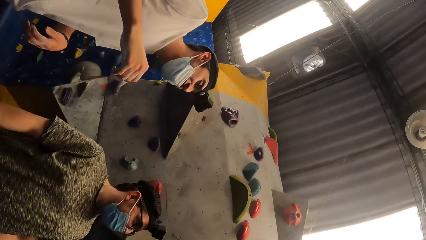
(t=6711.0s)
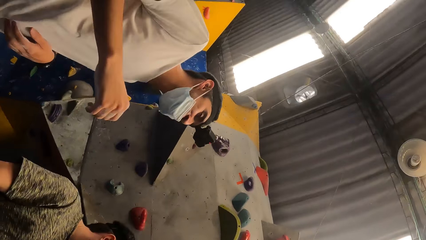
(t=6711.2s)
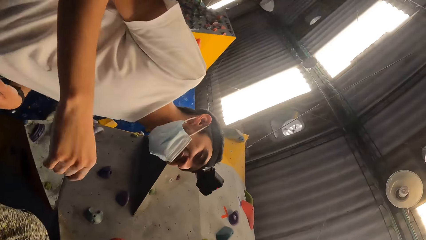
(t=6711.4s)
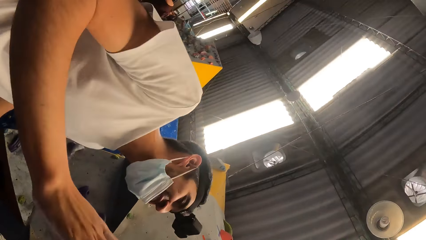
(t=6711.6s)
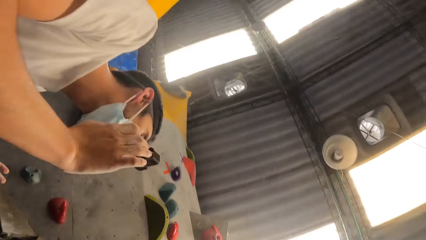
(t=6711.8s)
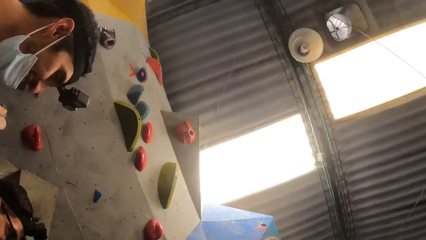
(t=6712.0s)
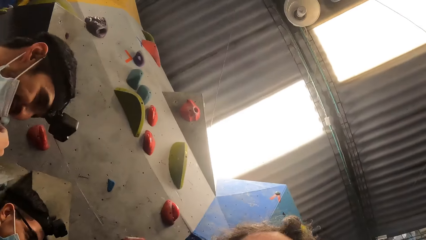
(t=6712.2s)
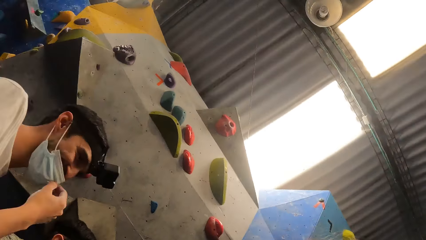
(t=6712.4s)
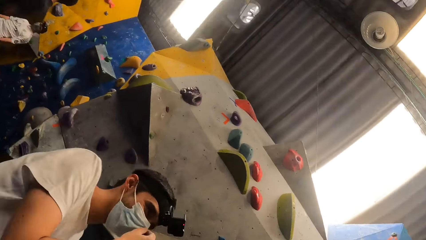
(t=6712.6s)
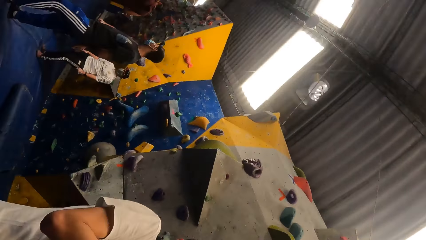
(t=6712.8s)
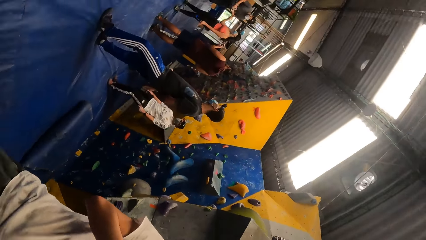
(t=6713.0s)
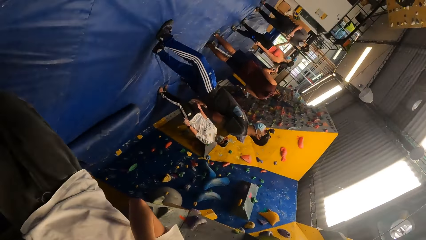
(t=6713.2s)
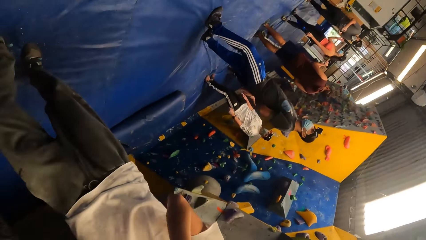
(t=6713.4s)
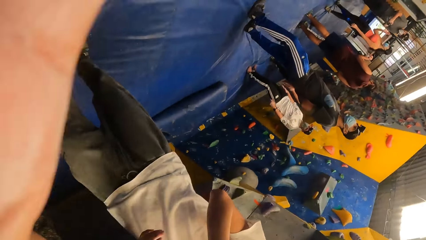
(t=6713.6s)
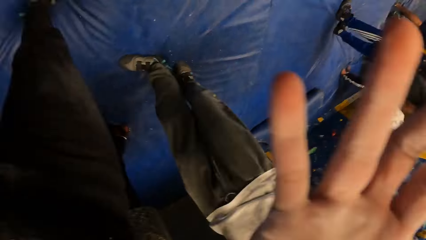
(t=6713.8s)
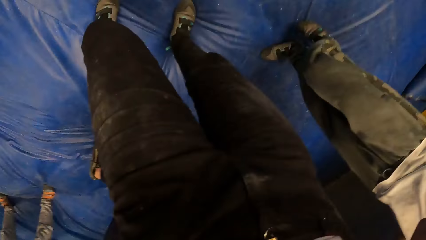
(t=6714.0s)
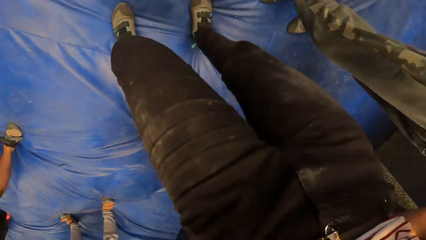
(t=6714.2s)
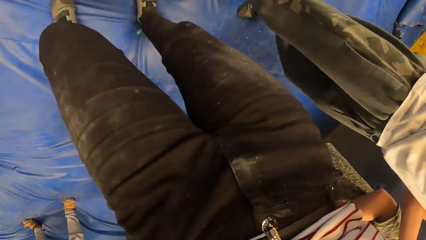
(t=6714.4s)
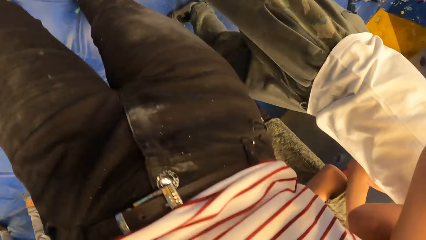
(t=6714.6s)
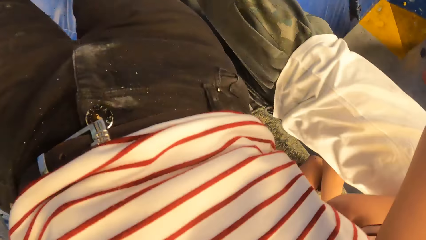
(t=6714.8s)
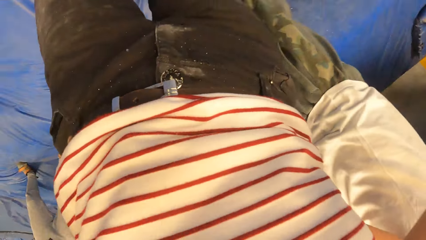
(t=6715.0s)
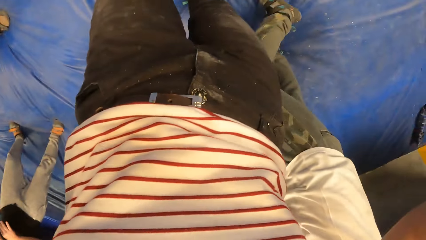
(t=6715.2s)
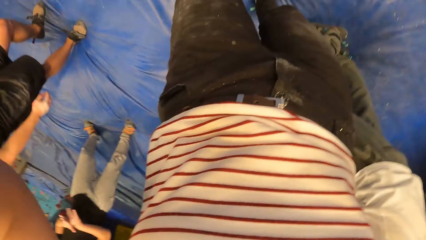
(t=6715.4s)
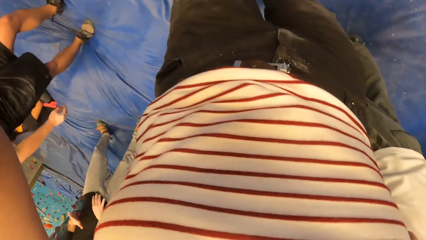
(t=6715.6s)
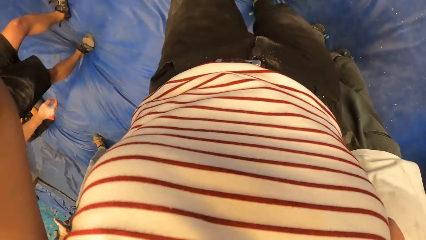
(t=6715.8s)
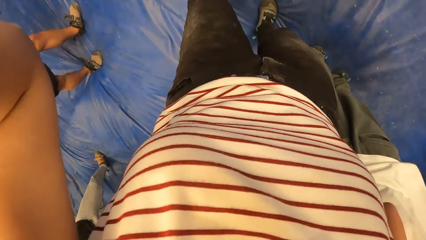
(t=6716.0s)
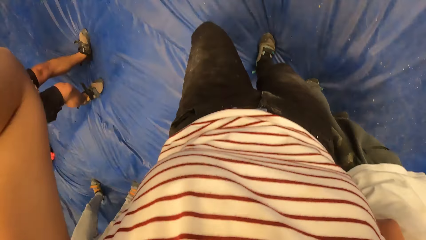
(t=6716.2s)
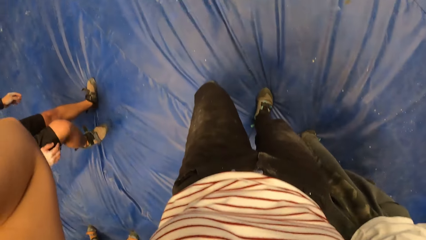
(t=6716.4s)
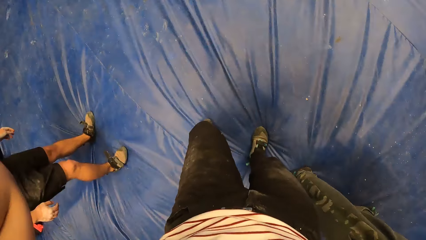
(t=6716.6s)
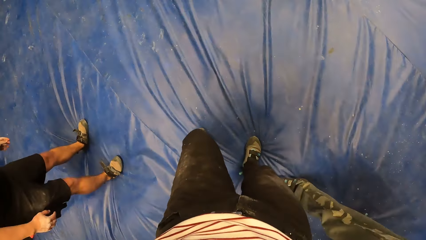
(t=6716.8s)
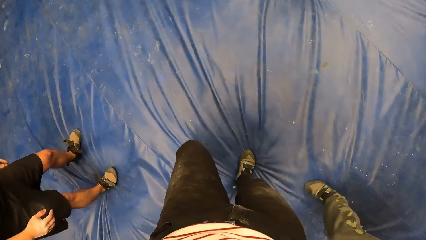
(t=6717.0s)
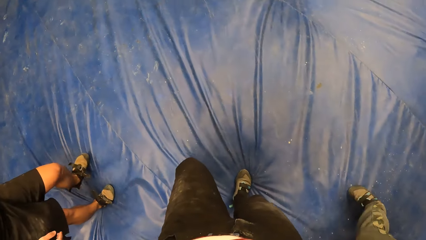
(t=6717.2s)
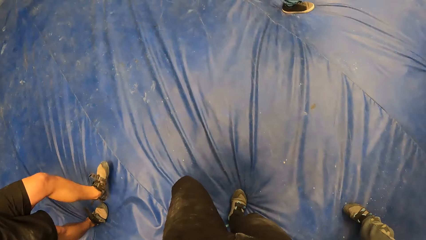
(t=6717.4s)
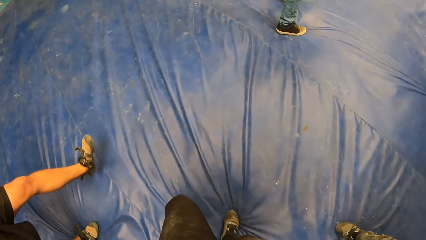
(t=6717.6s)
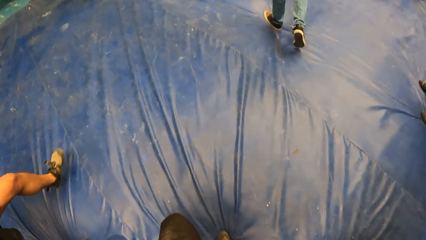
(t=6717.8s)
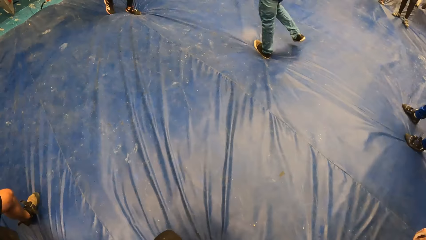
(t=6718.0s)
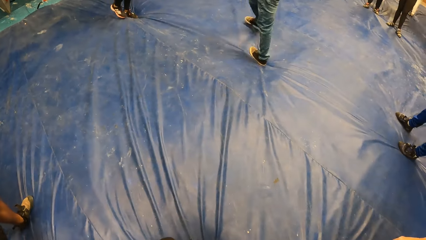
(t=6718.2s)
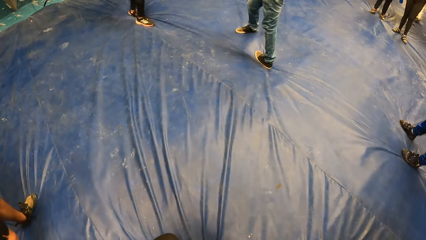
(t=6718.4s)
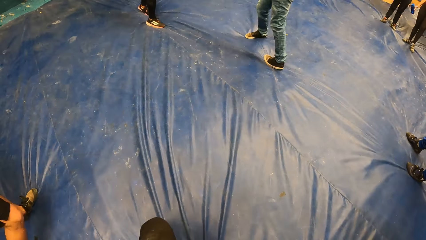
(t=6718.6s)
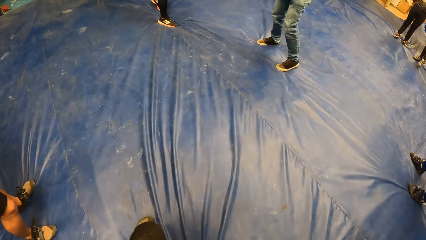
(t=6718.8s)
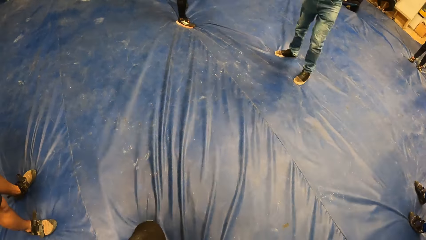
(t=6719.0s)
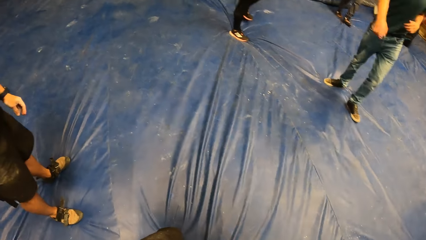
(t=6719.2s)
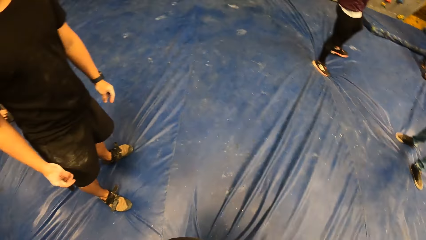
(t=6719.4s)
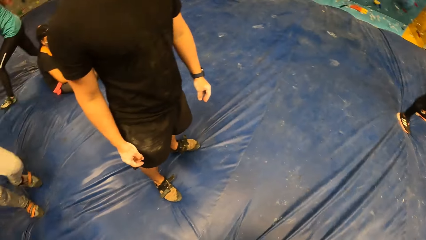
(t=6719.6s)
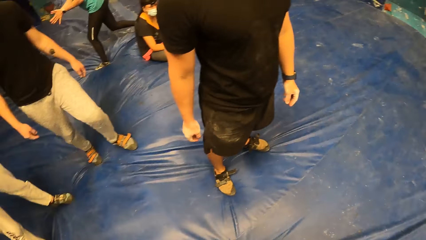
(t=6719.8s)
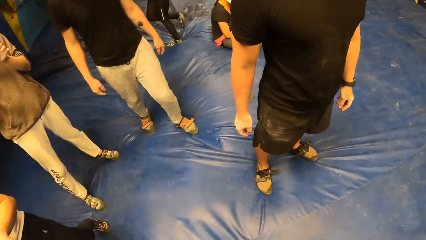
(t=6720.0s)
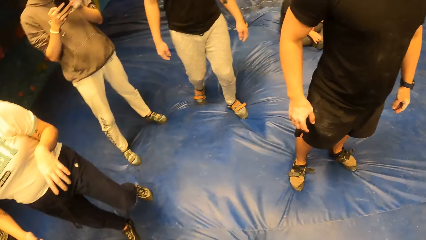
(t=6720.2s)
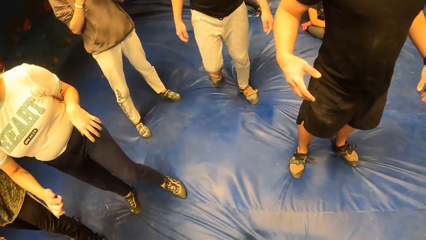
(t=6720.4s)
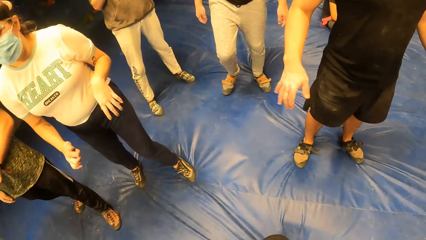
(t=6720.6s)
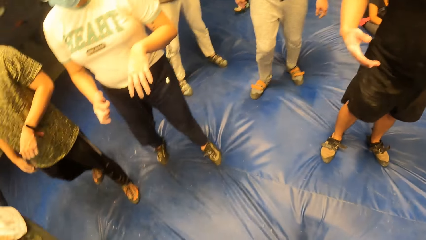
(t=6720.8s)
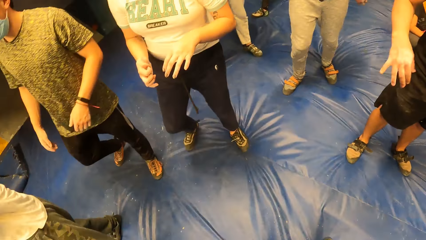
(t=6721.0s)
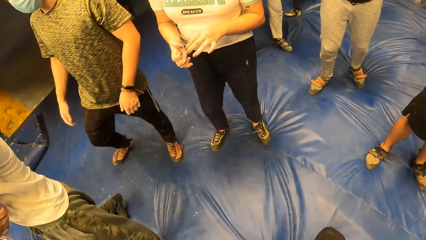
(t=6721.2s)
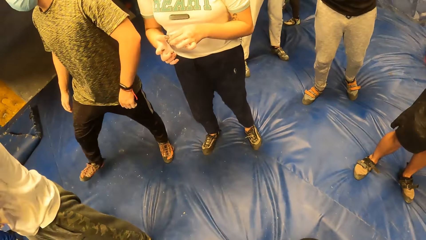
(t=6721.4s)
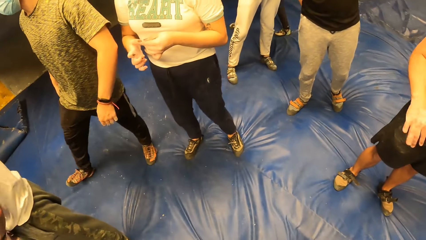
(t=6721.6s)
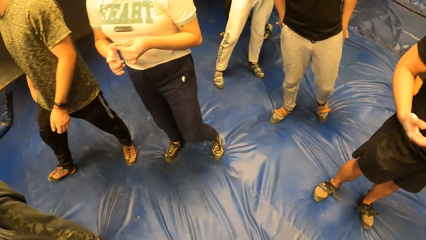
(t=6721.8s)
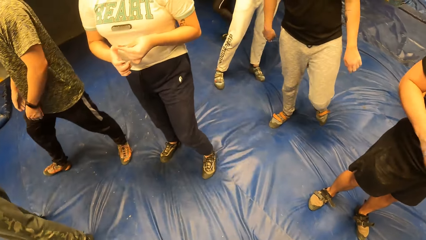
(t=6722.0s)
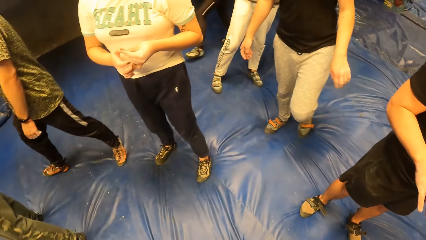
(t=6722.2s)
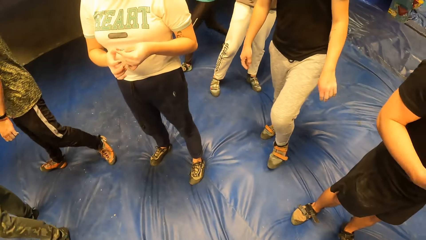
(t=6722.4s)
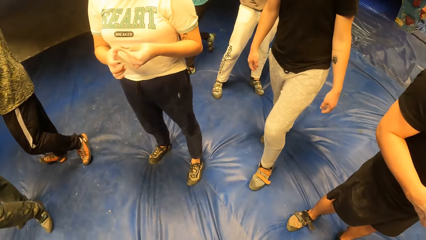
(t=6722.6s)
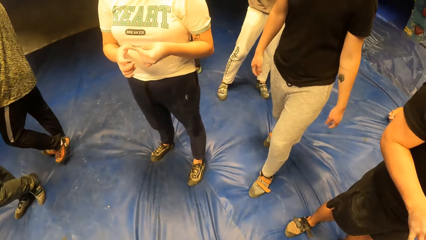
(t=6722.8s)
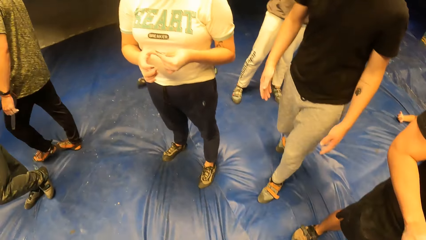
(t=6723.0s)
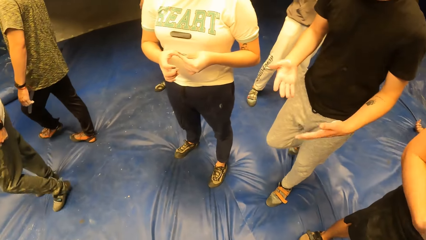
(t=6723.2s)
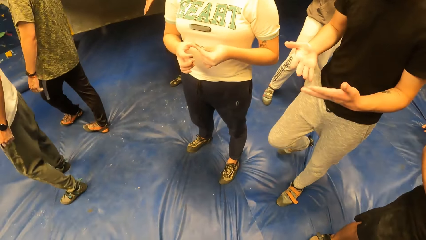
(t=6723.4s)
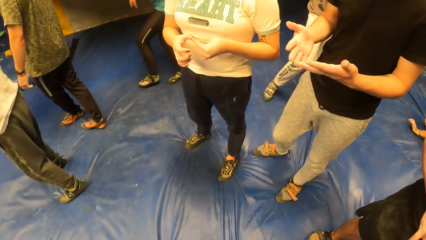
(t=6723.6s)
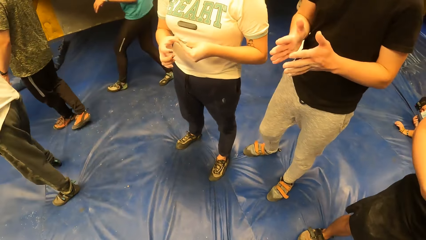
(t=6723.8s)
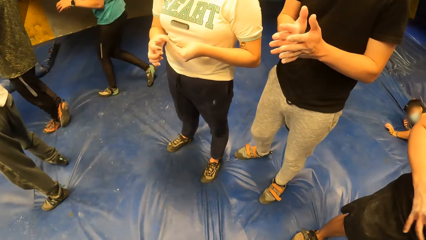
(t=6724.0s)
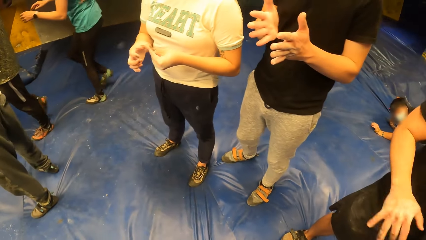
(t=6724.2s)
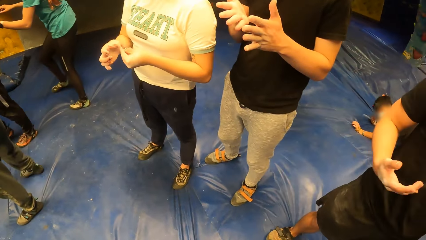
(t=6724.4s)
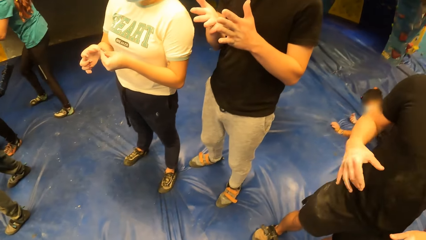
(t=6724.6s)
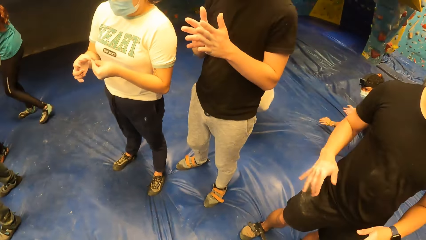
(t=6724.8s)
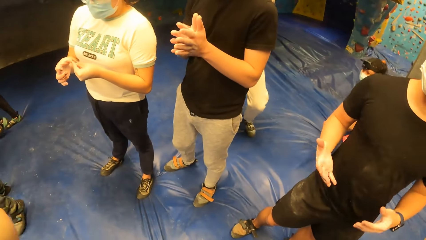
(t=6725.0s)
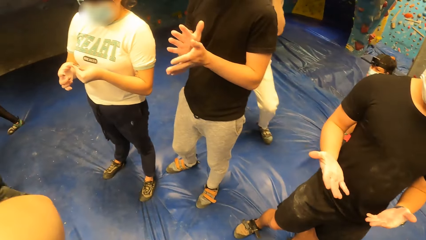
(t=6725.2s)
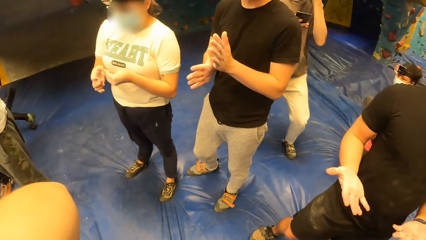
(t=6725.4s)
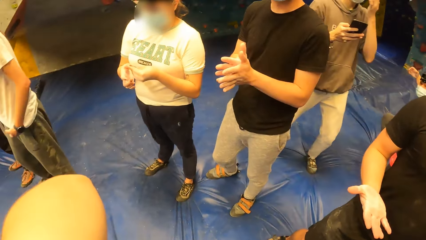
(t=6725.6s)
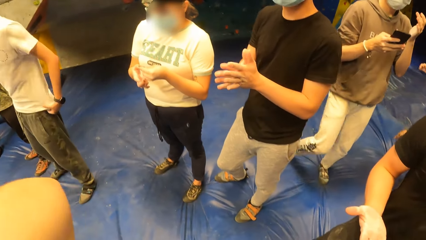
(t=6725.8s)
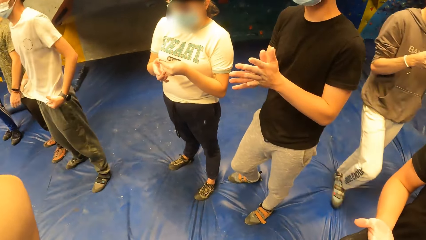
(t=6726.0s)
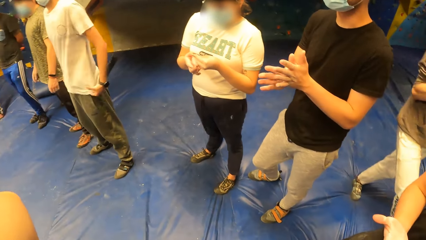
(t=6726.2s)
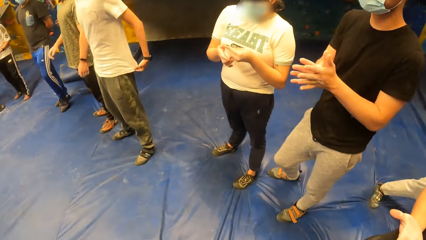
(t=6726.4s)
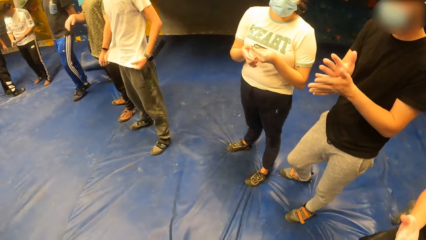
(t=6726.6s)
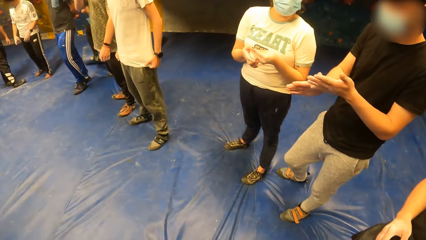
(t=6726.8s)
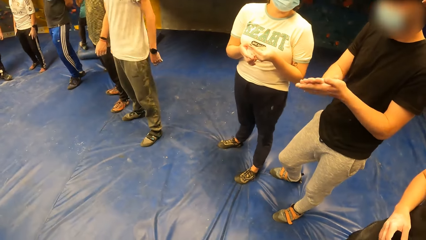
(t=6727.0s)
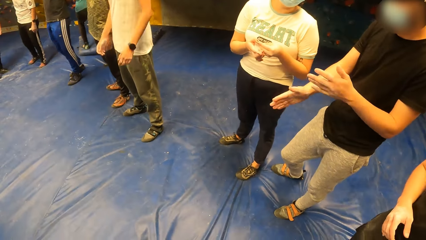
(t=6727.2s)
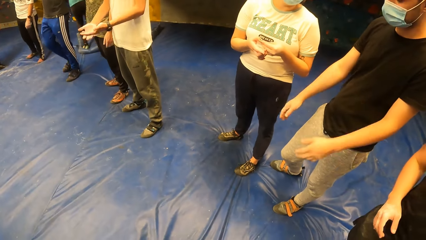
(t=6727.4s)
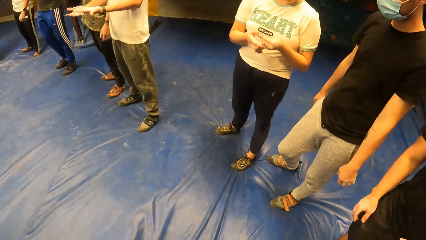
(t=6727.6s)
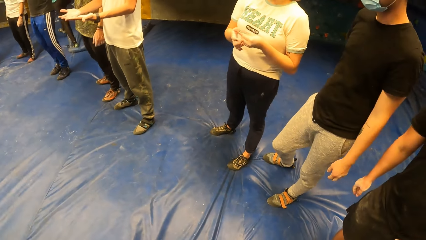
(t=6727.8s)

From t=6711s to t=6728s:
The camera wearer adjusts a camera on her head with both hands. She looks around the boulder gym.
